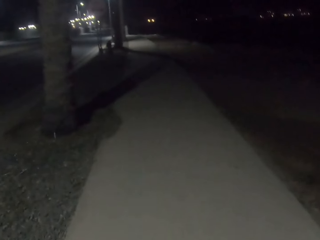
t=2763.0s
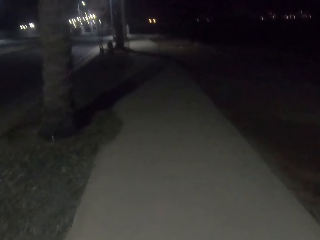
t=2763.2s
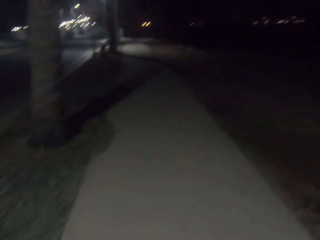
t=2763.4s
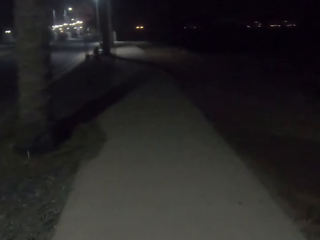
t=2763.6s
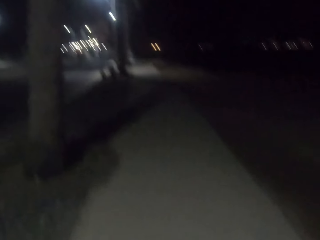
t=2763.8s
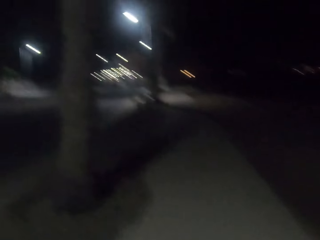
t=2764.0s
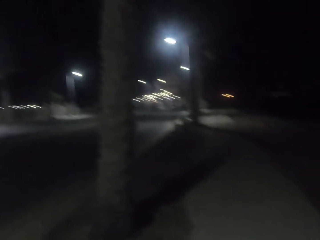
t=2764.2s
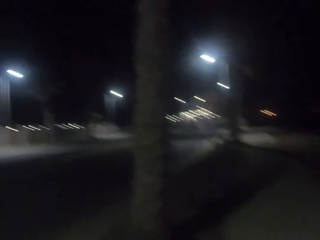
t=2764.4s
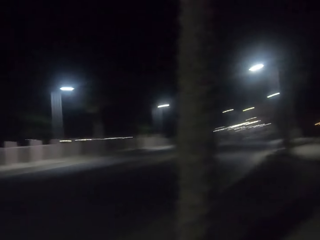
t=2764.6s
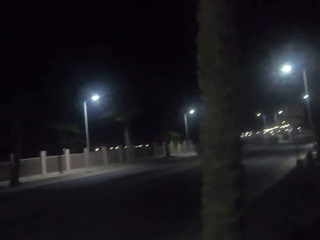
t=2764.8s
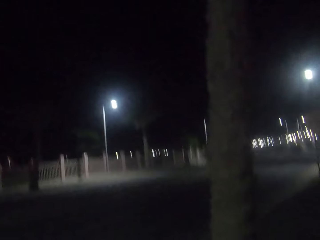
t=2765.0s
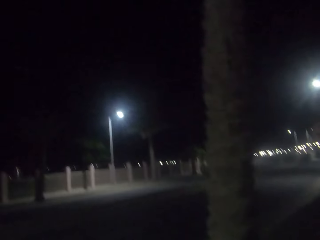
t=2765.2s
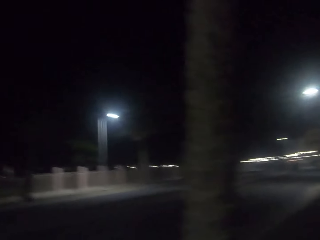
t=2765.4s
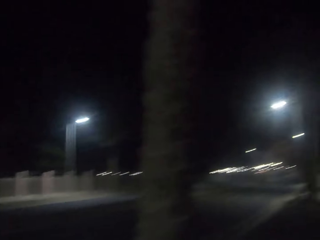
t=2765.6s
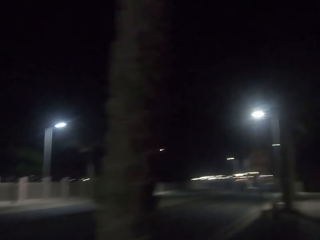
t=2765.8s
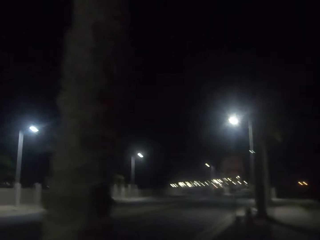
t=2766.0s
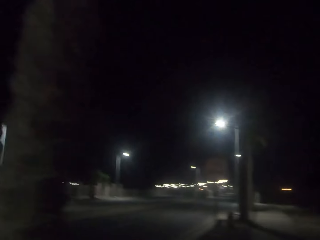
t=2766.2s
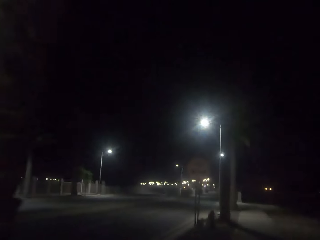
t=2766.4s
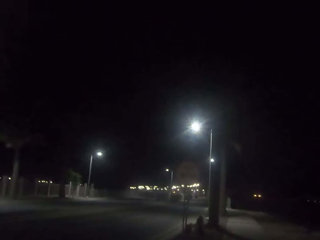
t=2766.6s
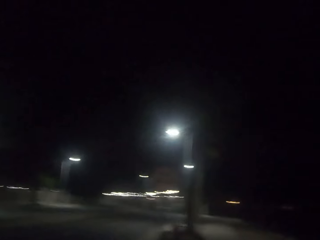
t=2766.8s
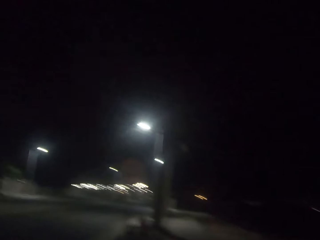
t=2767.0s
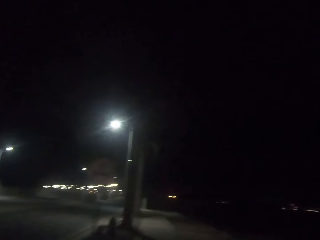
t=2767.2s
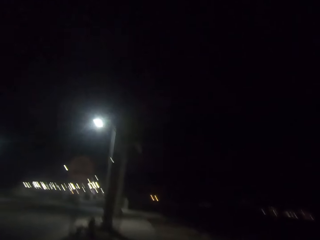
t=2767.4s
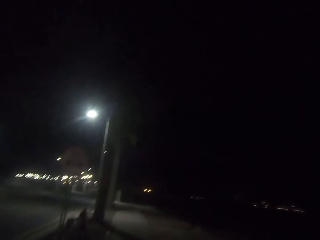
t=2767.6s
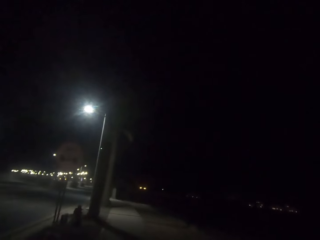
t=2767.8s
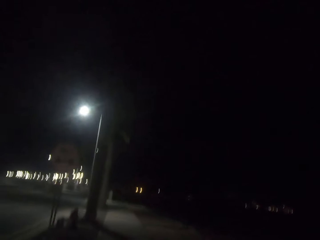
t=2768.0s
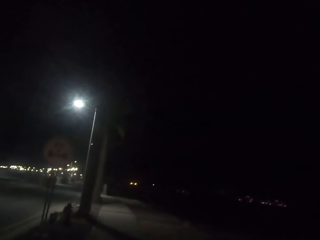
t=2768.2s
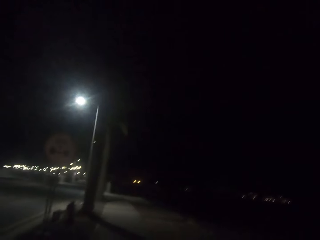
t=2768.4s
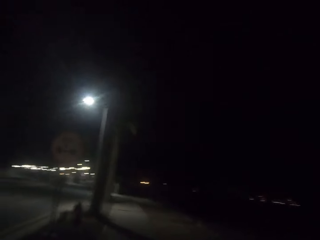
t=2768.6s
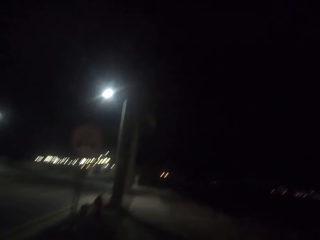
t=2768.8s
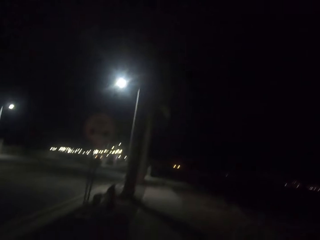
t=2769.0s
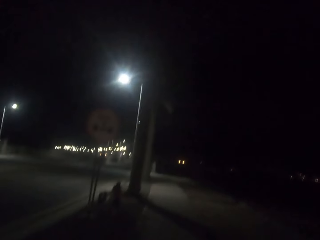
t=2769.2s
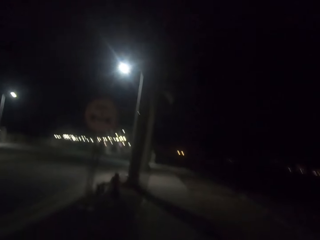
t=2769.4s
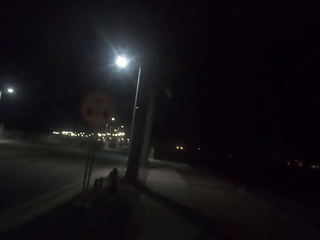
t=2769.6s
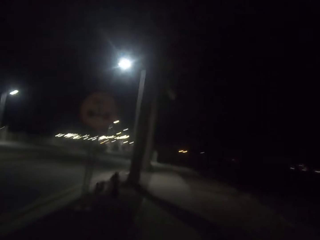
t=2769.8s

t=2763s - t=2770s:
The camera wearer looks around the road.

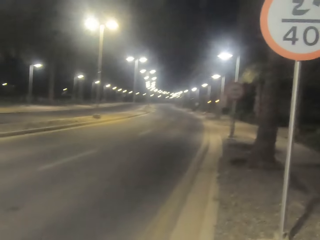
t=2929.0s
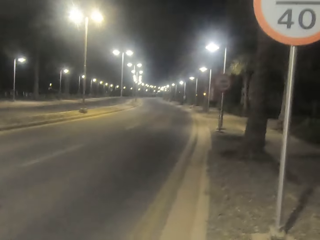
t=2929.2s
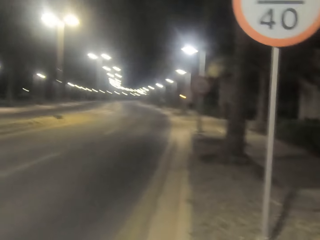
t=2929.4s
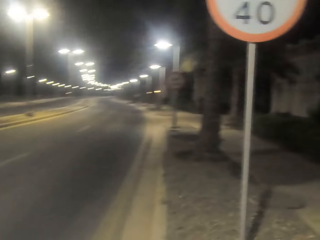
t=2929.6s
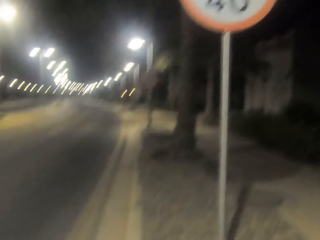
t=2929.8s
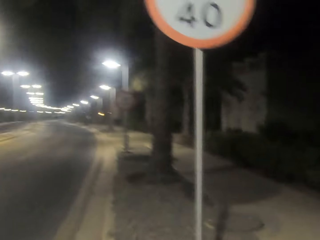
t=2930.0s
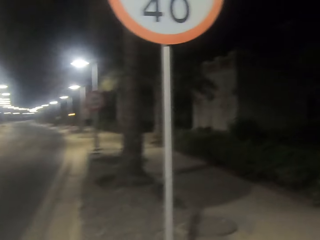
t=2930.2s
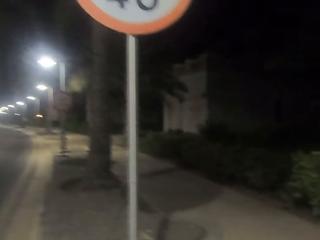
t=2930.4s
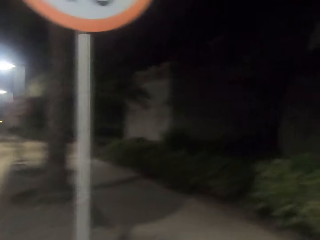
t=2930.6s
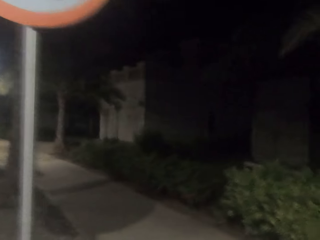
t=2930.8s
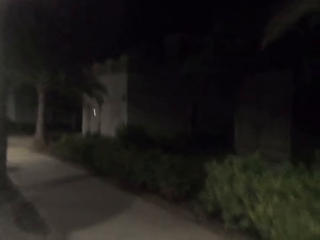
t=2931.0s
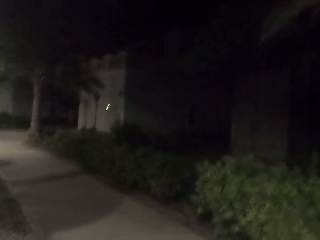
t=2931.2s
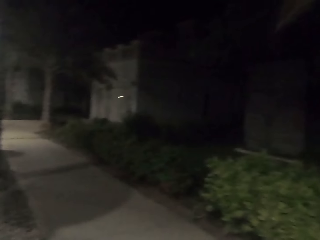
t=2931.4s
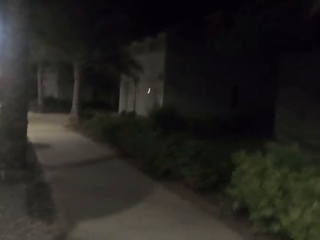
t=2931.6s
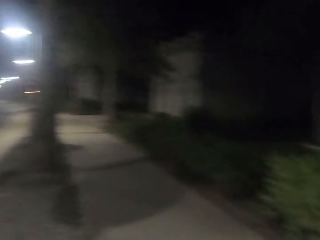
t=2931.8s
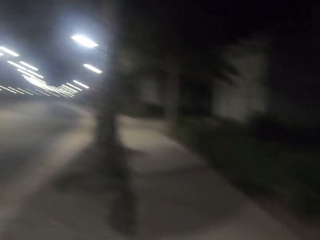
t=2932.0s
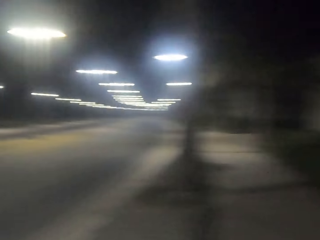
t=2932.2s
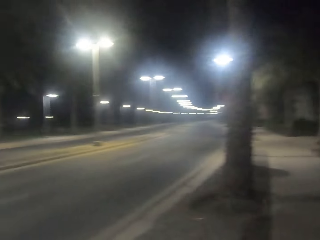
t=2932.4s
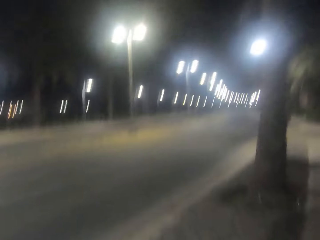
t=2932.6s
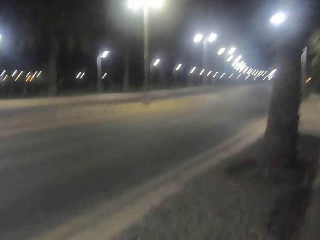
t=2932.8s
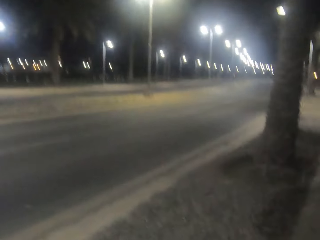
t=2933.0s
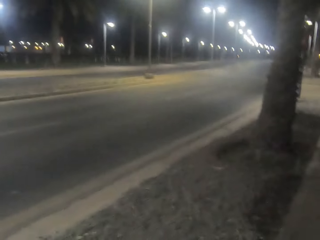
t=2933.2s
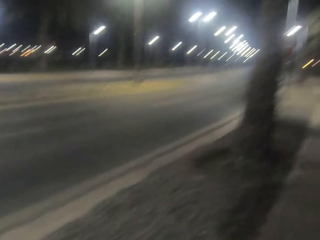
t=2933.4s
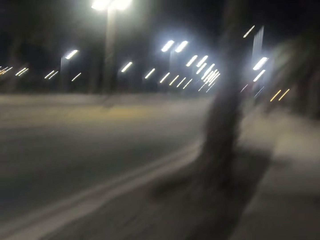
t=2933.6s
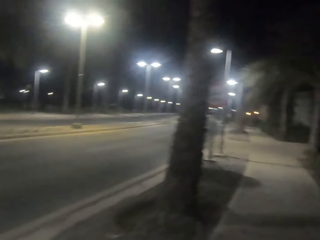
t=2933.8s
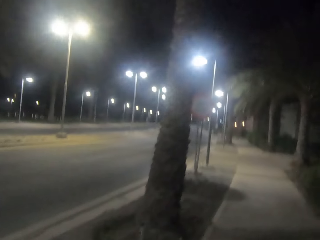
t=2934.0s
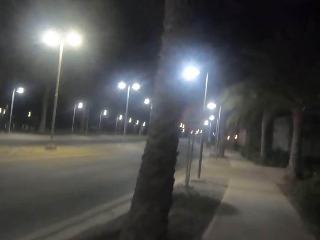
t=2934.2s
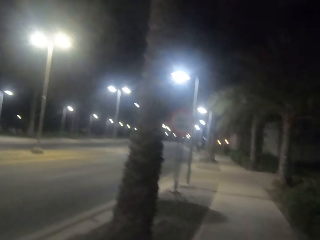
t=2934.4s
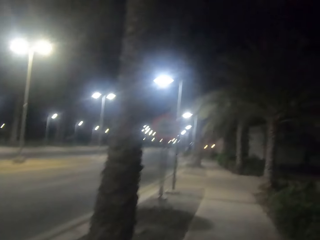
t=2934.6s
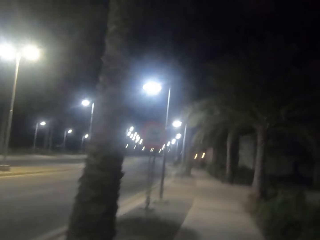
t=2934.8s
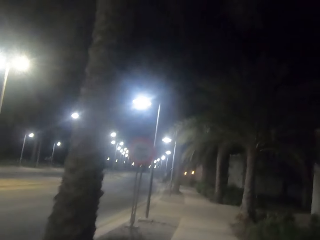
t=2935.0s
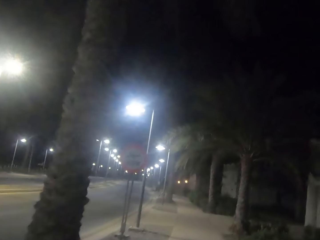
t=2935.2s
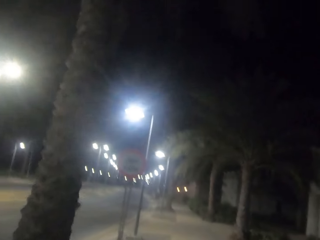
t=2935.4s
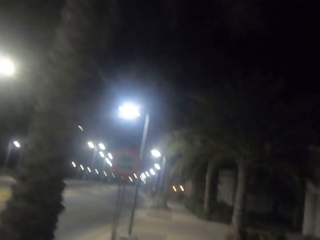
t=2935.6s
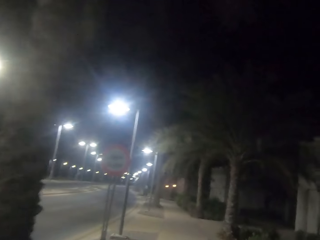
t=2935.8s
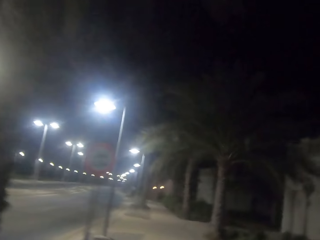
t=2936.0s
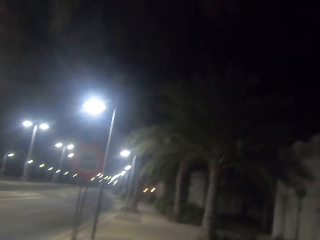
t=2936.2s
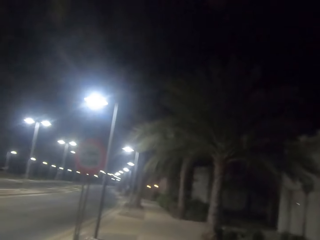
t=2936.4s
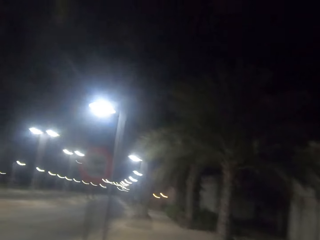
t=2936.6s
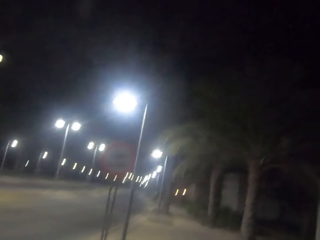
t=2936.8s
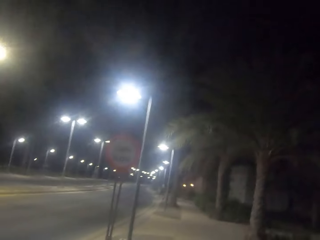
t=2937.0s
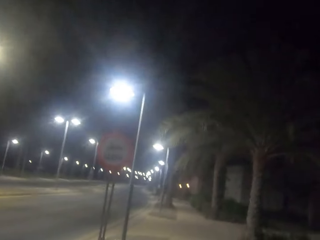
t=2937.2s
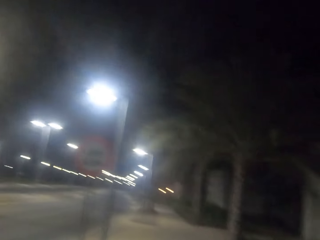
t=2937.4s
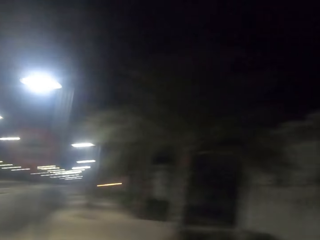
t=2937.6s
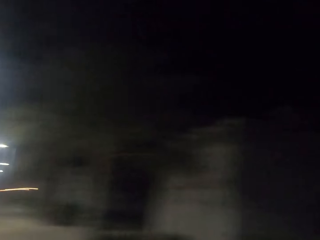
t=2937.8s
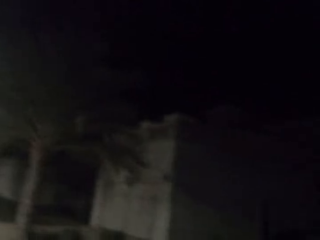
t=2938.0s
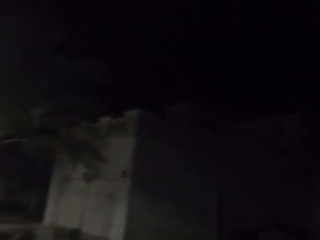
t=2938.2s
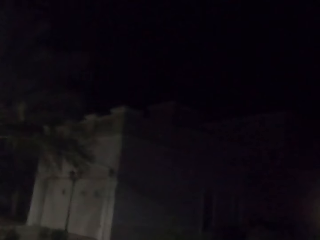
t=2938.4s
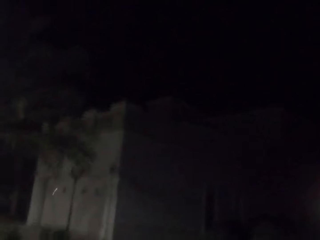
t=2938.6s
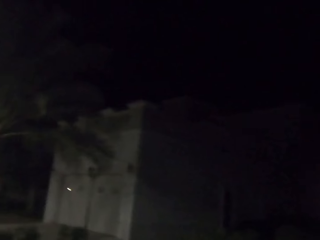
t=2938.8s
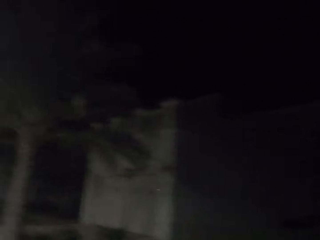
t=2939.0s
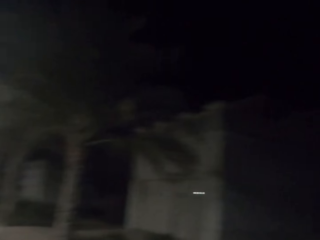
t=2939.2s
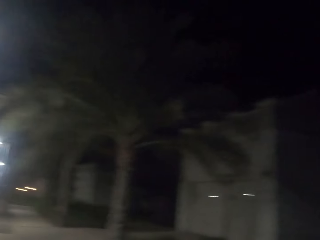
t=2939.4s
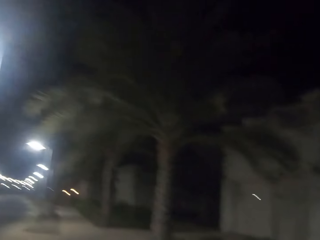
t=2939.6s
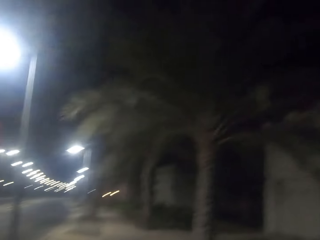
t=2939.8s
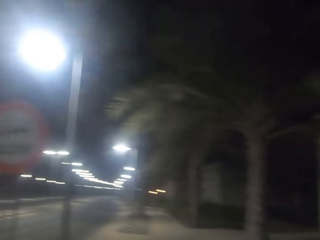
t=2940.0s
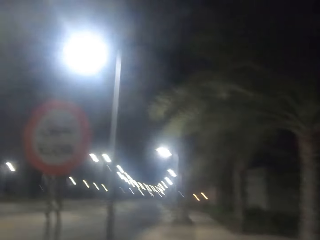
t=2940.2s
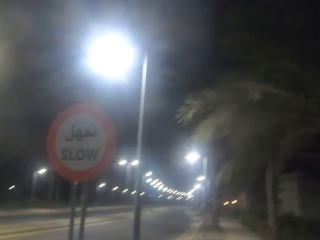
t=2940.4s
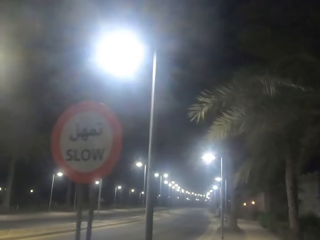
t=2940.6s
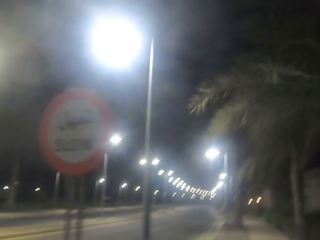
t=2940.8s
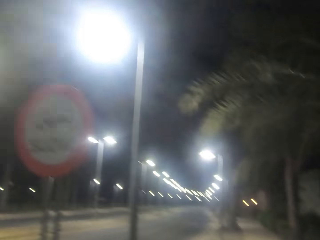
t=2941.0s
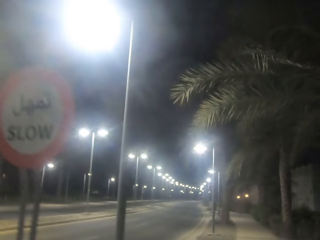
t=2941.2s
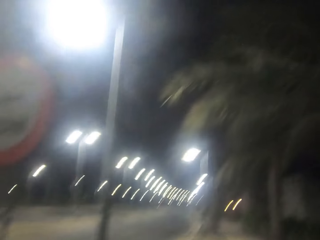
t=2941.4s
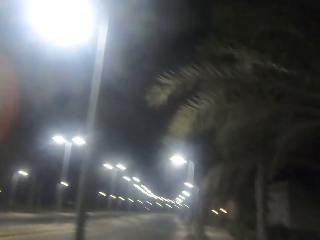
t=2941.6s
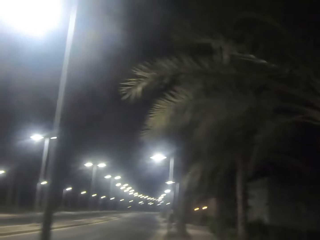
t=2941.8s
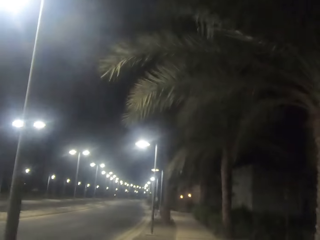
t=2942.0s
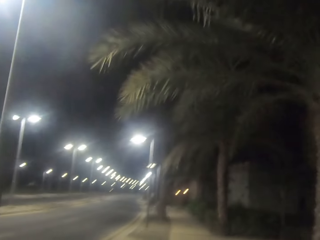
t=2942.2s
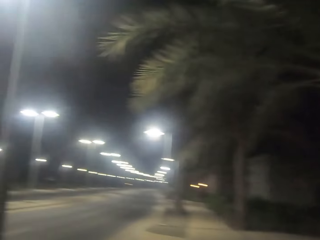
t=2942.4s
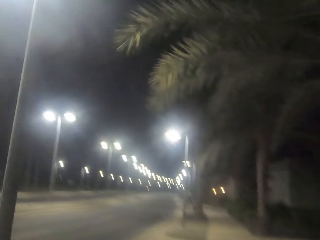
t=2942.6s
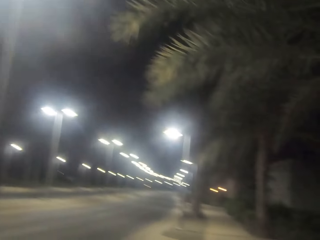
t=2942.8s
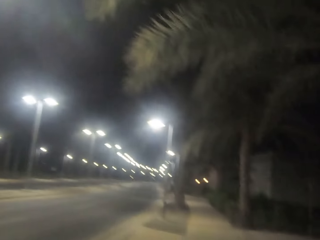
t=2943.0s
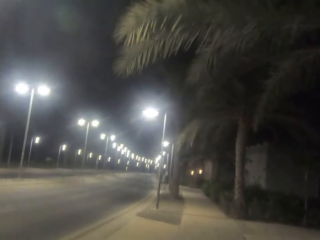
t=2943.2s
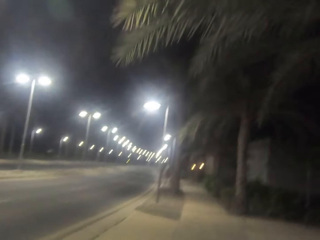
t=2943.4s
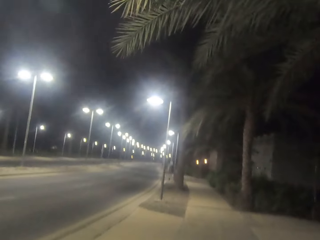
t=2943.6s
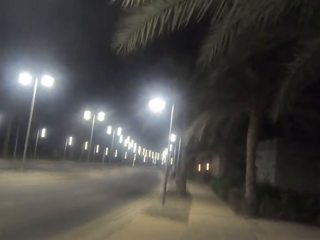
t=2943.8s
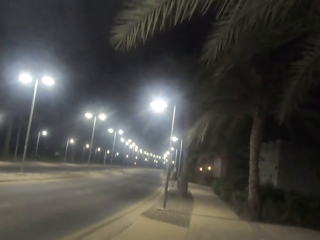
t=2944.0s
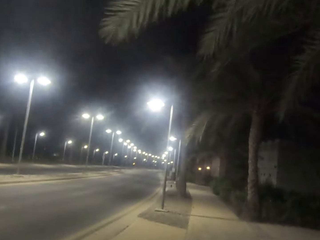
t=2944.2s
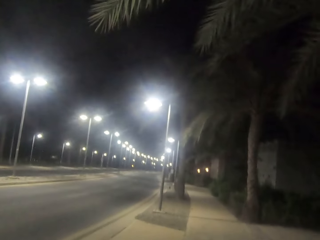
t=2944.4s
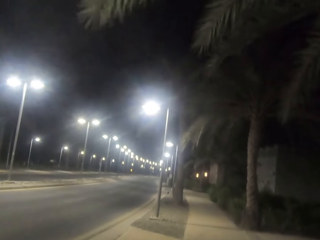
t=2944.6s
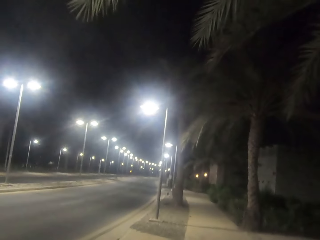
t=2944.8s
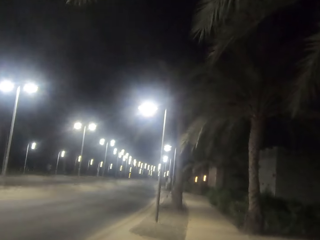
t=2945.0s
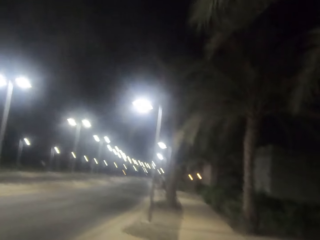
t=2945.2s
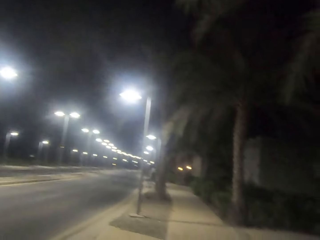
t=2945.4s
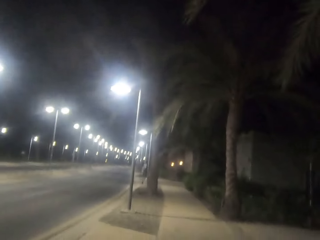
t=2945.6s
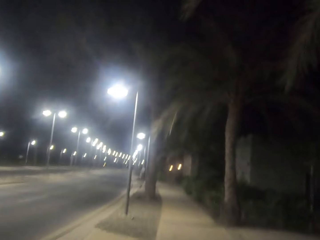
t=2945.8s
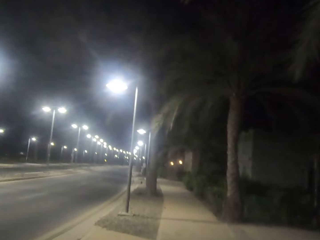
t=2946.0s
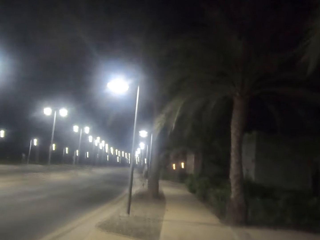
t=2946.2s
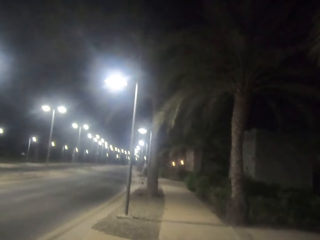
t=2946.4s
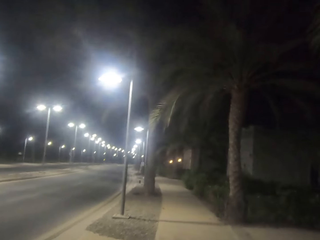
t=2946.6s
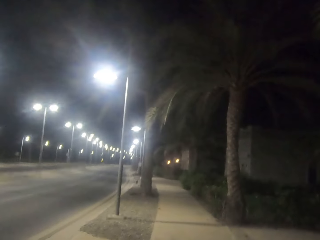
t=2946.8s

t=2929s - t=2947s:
The camera wearer walks beside the signpost. They walk beside the signpost again.
